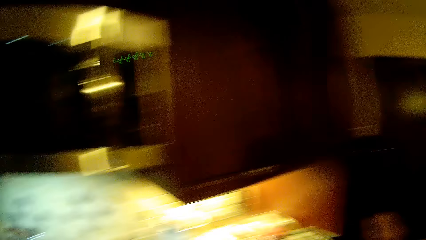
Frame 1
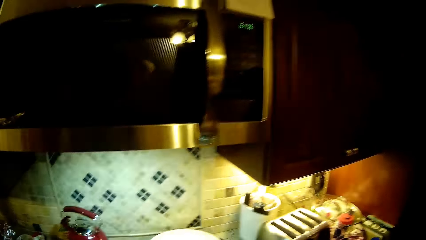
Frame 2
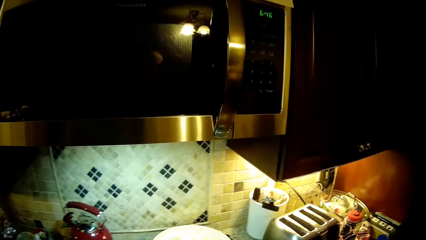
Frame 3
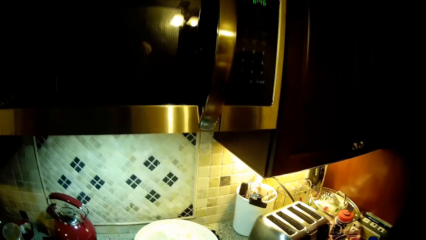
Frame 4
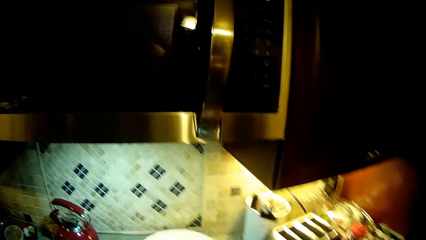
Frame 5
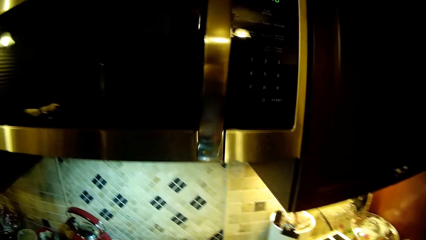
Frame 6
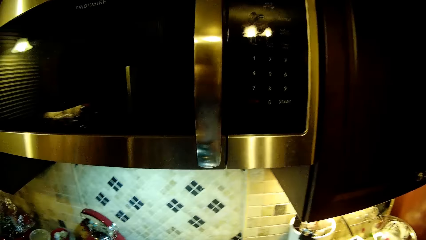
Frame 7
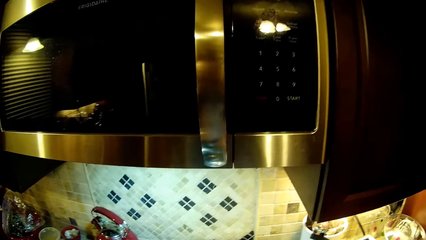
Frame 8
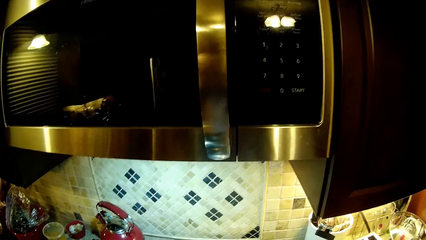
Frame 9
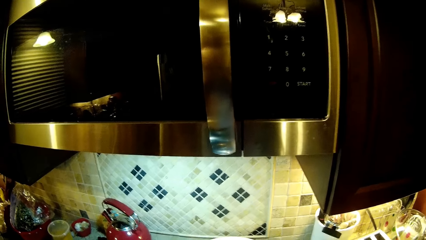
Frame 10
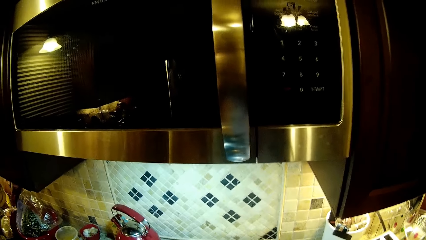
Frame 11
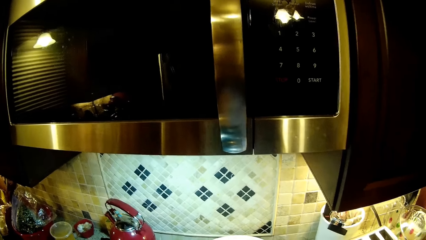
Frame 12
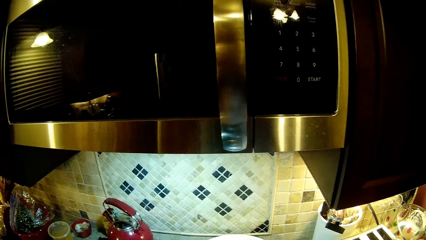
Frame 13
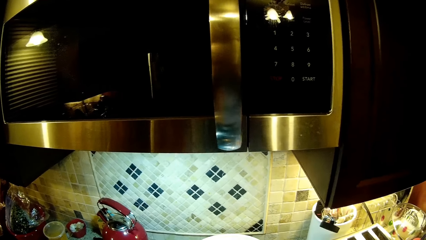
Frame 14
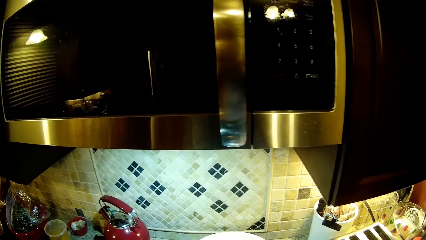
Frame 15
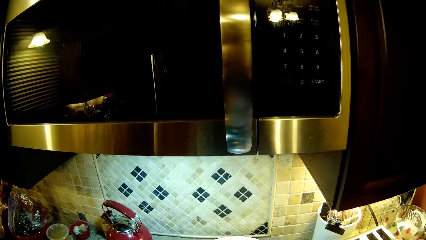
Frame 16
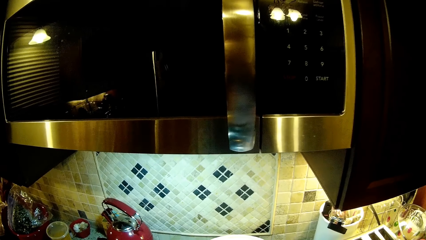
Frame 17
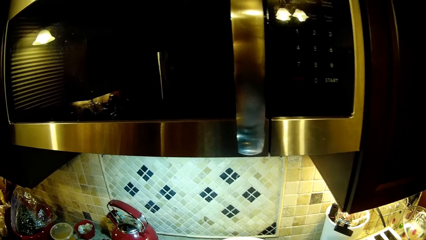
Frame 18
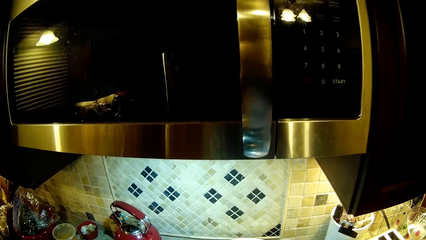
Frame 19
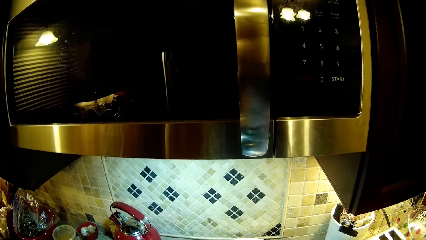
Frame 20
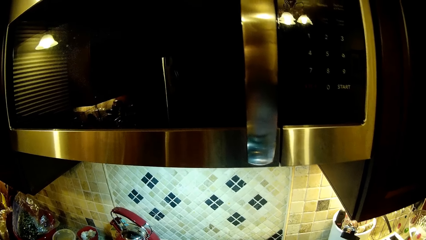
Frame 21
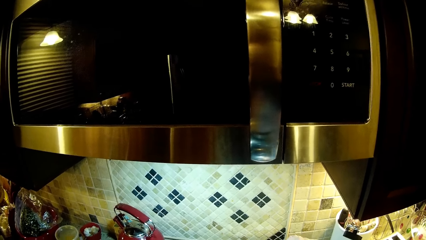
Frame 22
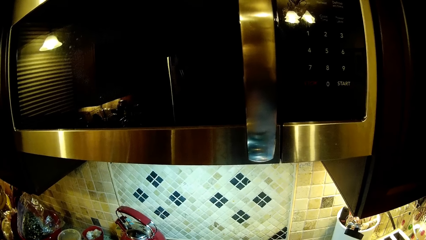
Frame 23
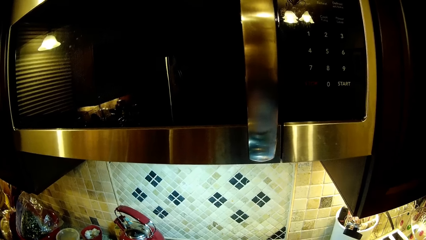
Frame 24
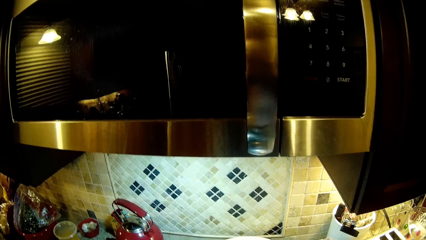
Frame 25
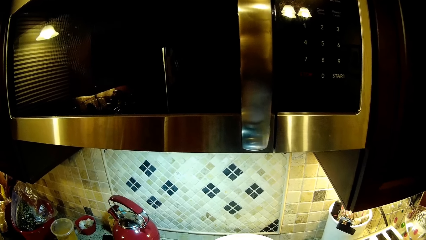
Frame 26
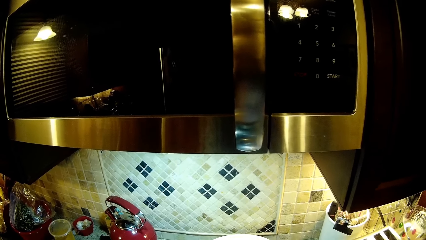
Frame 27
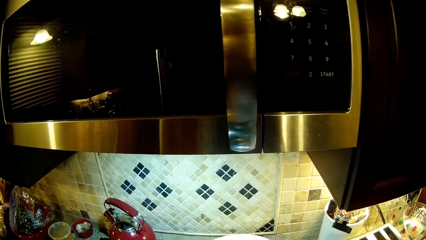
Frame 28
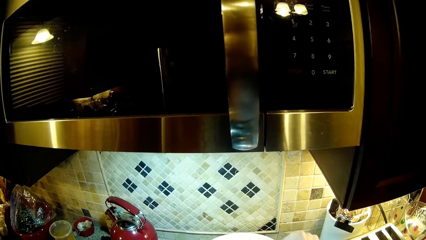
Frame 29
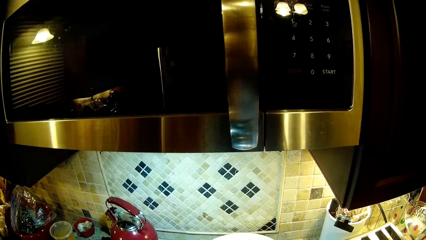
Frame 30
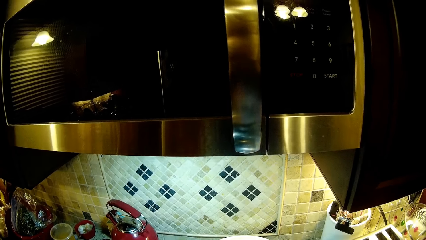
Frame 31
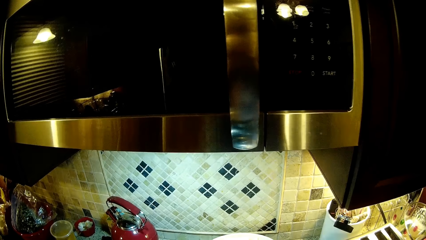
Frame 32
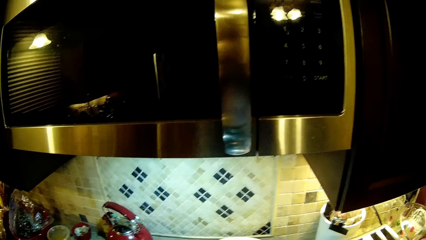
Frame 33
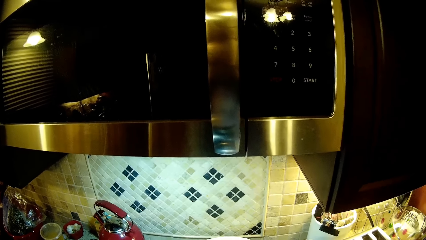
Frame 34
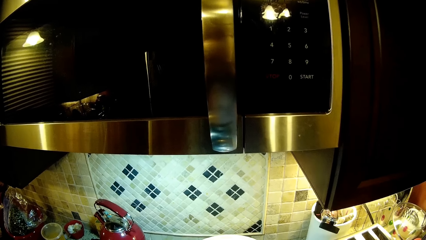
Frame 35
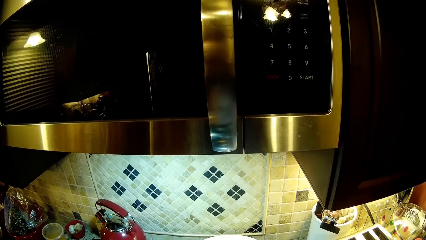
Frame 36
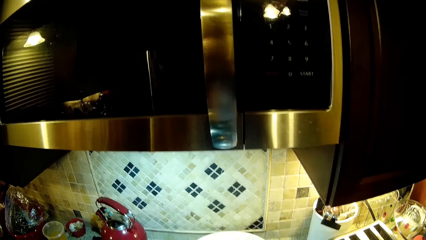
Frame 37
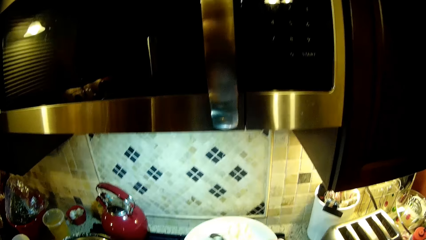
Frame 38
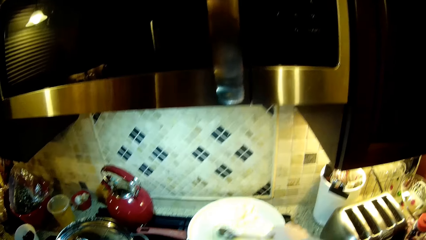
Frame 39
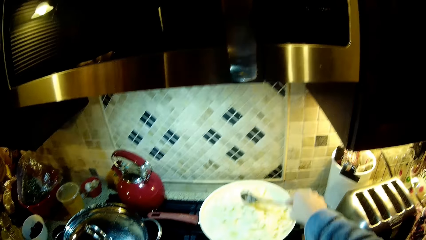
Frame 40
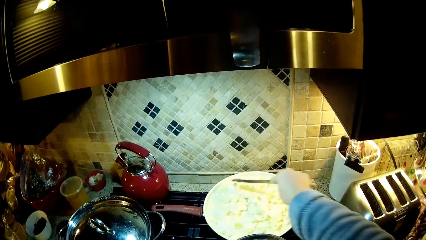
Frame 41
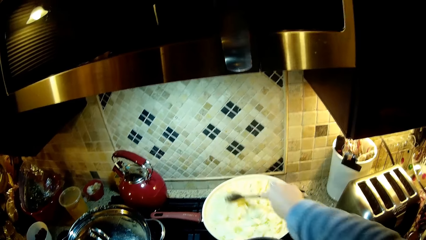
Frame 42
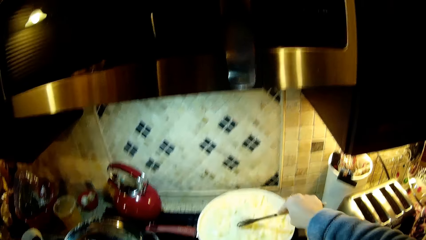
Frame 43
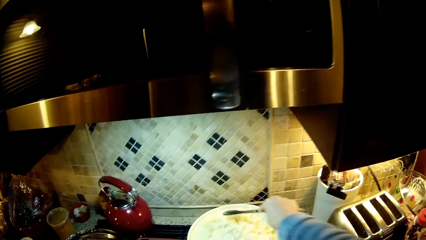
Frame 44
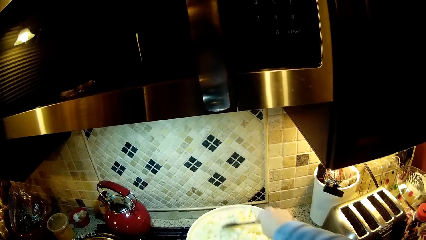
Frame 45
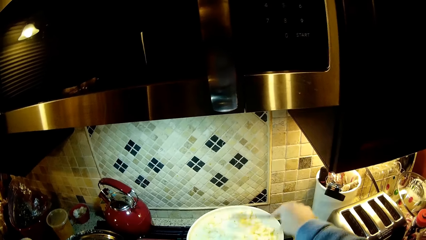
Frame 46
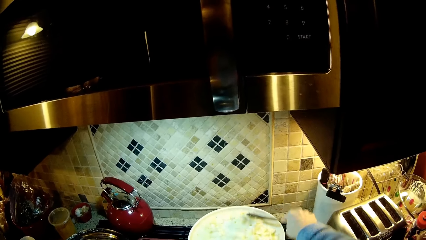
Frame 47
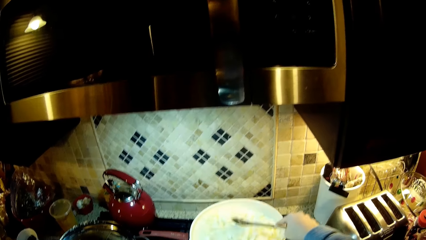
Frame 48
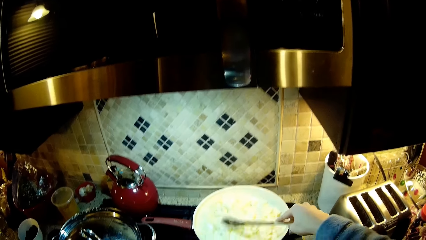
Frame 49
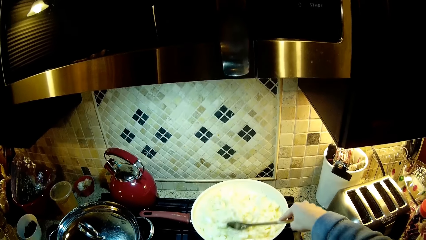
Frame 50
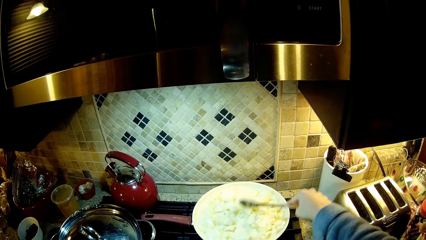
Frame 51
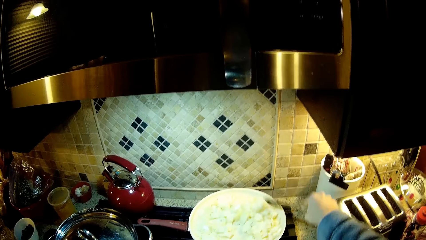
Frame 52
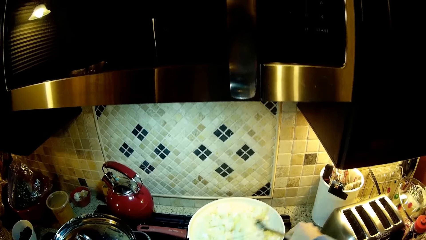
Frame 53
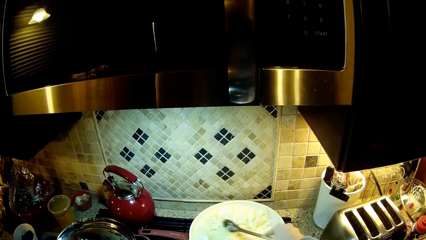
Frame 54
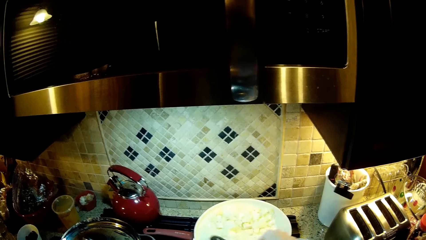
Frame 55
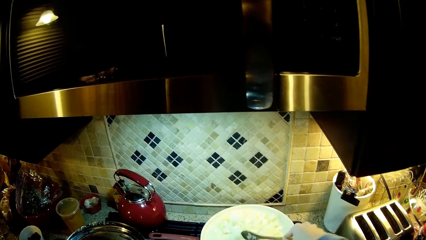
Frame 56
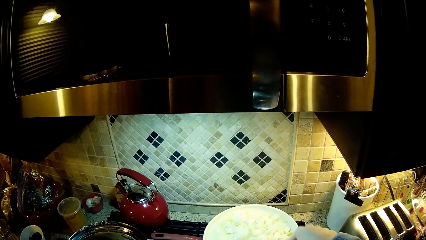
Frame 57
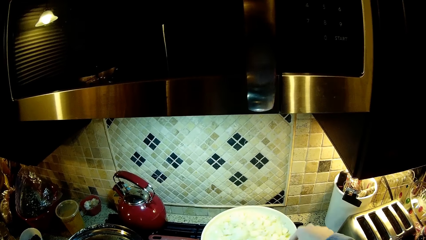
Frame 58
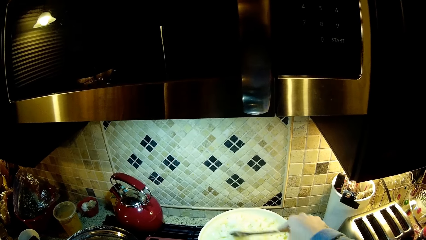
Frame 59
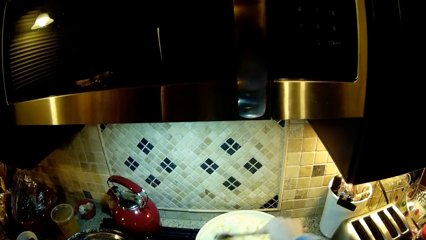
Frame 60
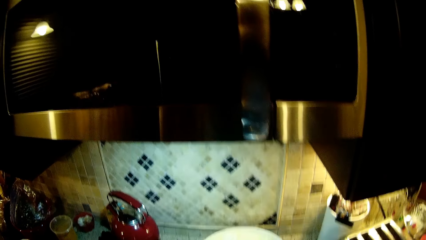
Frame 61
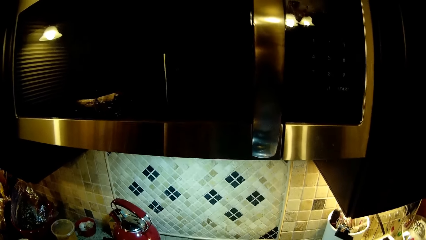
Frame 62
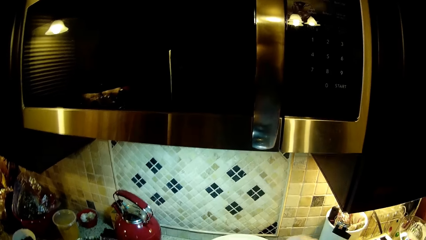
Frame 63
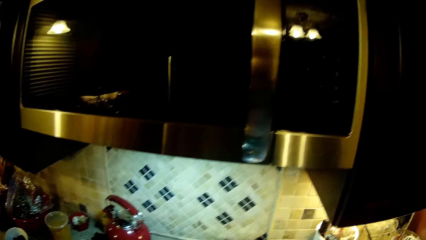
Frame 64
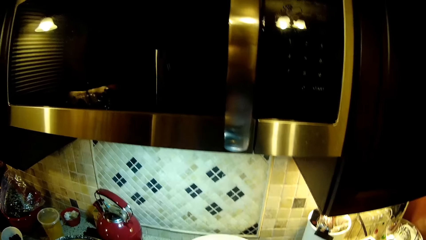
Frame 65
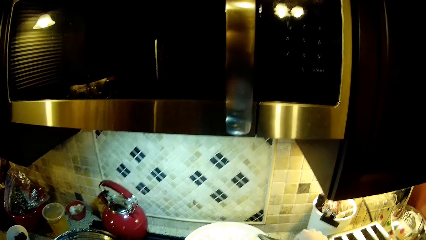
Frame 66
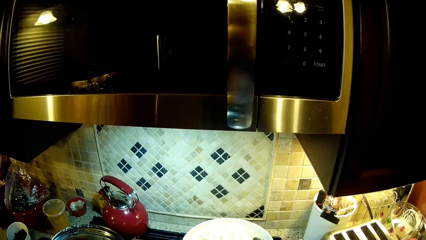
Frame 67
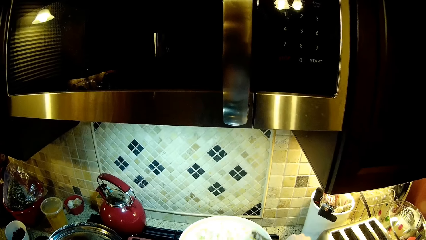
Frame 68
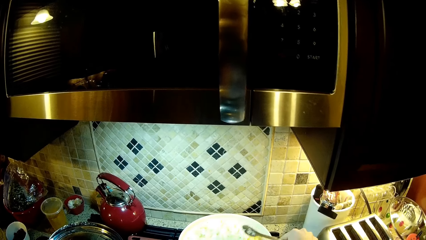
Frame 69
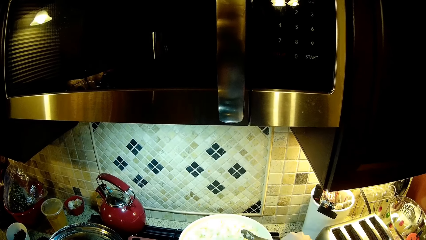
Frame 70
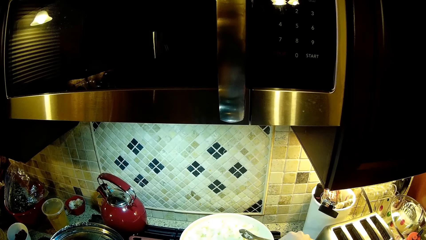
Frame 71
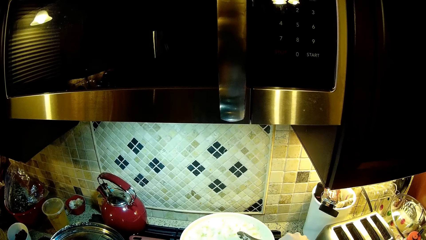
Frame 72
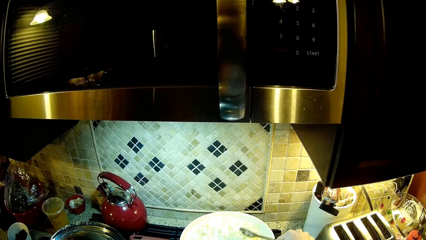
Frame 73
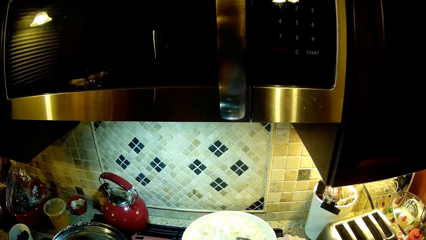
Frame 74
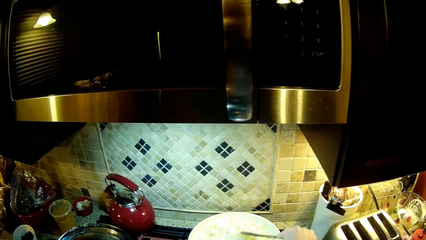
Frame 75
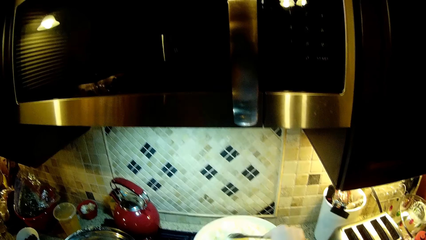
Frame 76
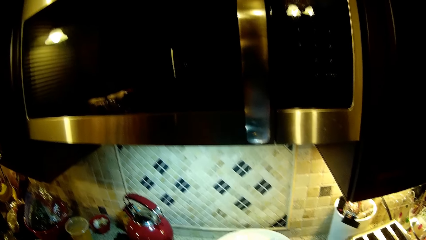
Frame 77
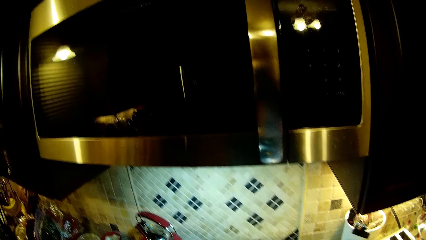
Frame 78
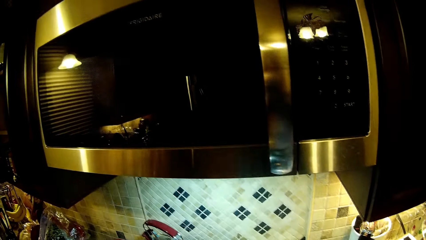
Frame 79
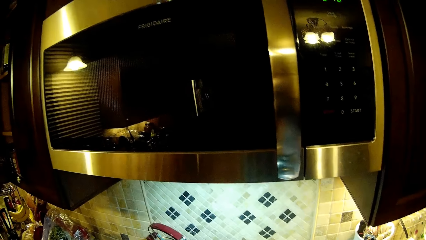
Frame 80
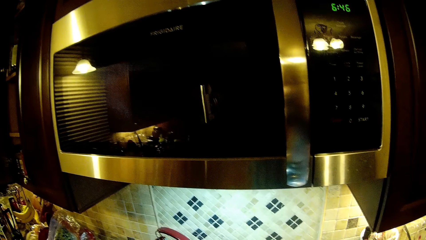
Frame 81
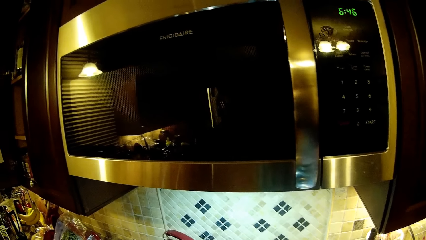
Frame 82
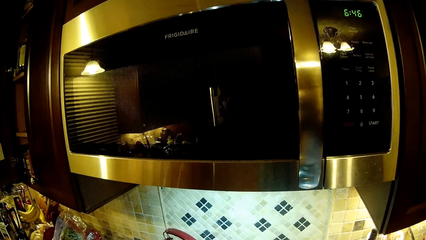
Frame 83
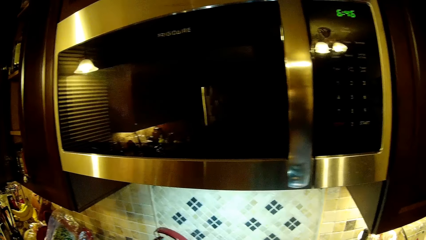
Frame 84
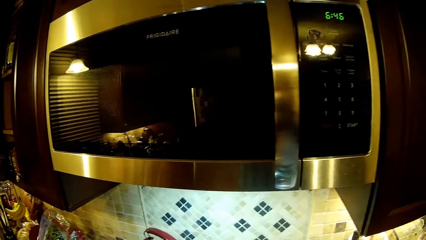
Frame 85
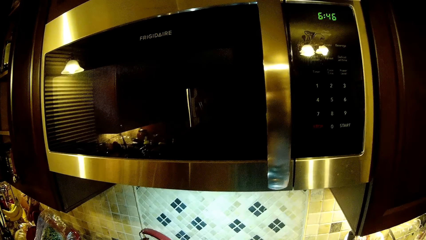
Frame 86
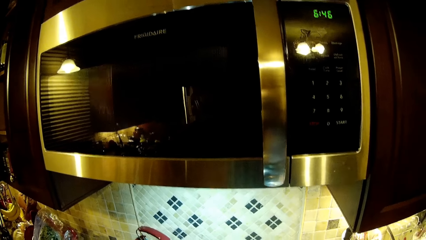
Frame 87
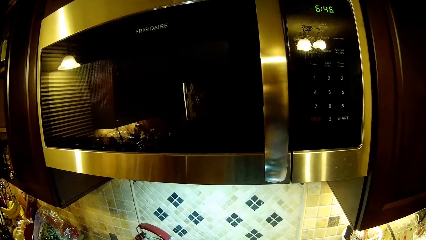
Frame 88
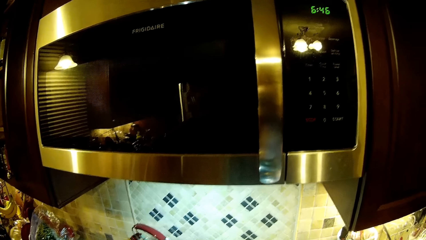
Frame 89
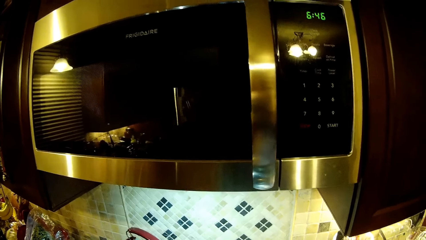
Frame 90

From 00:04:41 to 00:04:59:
The camera wearer looks at the pan. They look at the microwave. They mix the food.
